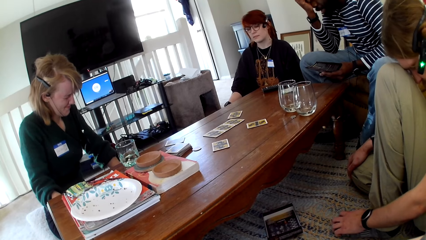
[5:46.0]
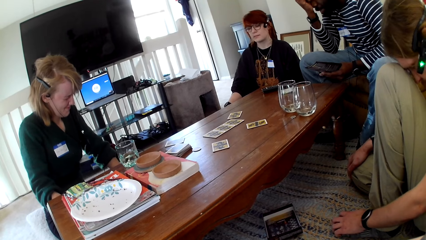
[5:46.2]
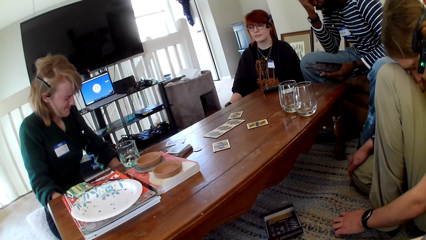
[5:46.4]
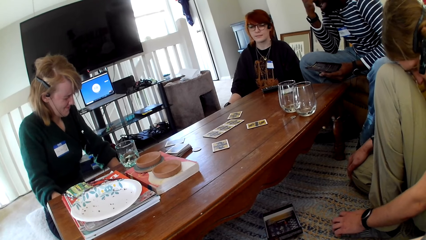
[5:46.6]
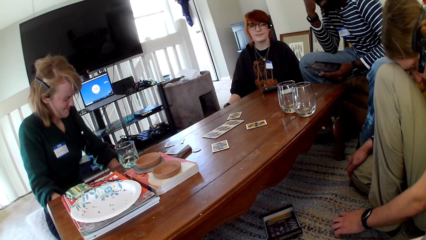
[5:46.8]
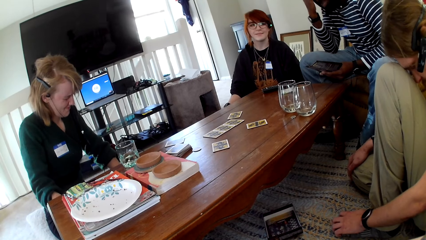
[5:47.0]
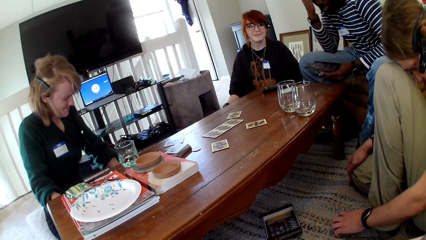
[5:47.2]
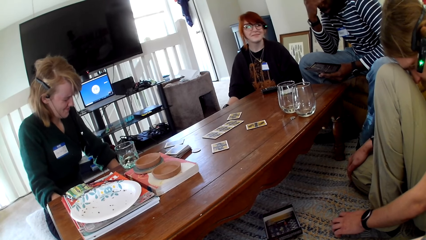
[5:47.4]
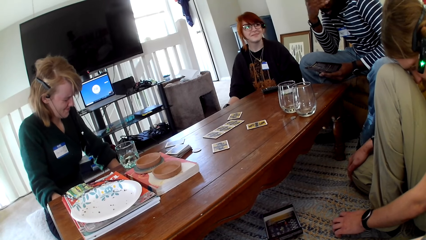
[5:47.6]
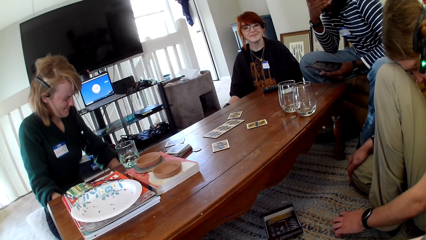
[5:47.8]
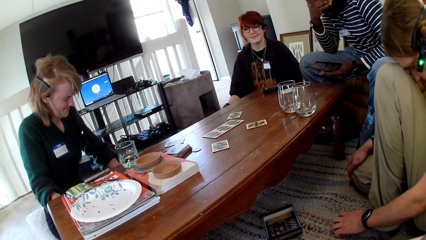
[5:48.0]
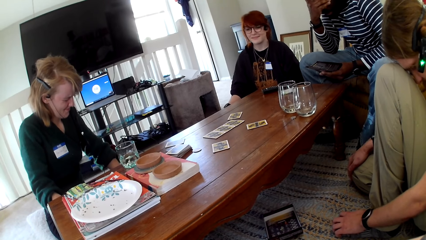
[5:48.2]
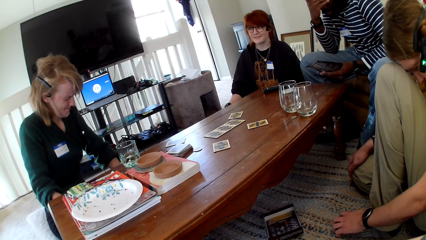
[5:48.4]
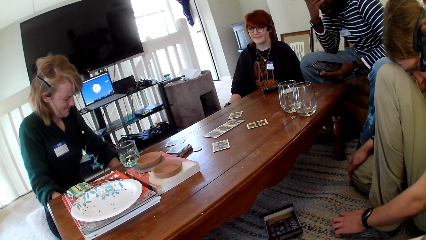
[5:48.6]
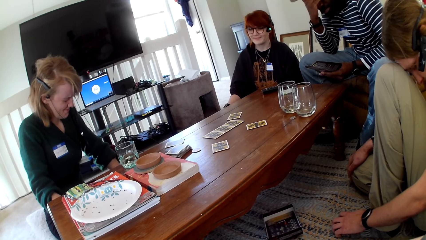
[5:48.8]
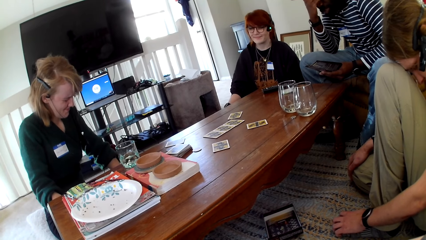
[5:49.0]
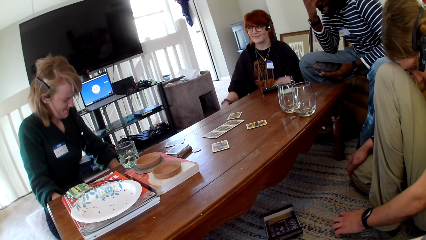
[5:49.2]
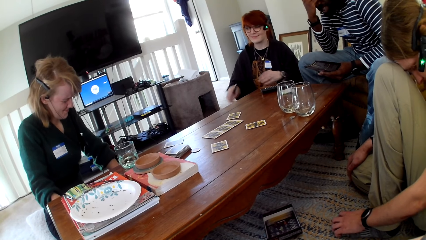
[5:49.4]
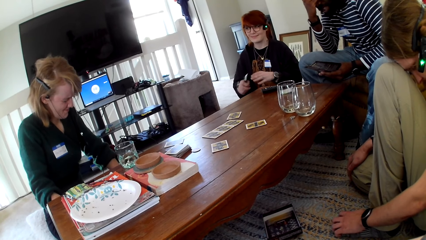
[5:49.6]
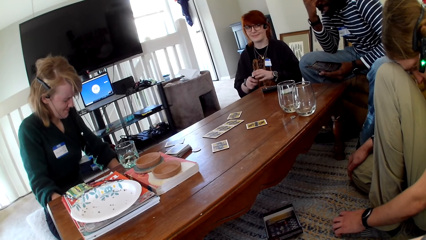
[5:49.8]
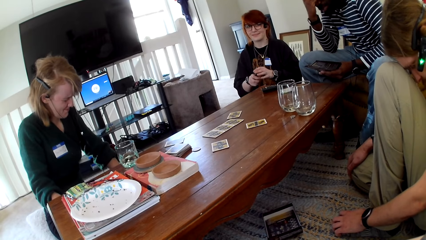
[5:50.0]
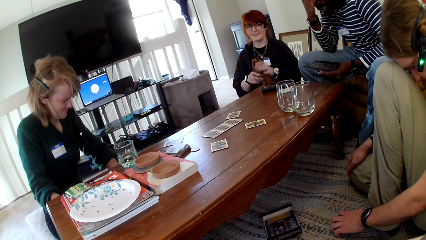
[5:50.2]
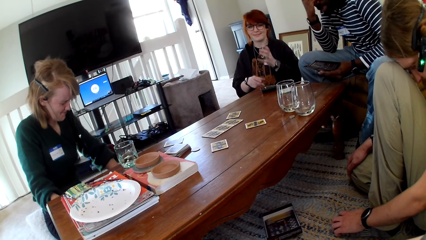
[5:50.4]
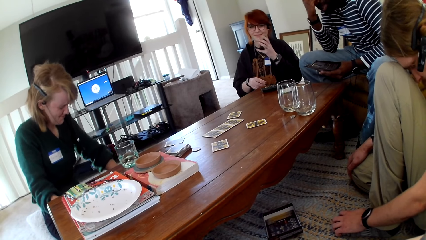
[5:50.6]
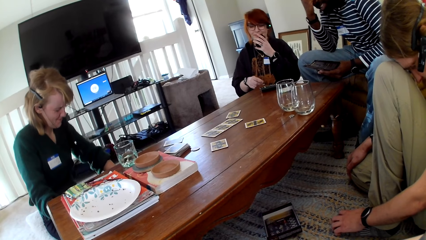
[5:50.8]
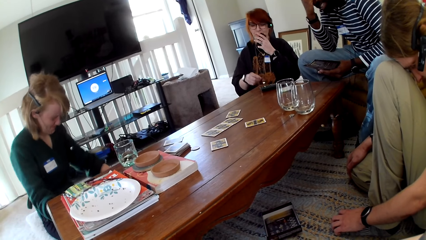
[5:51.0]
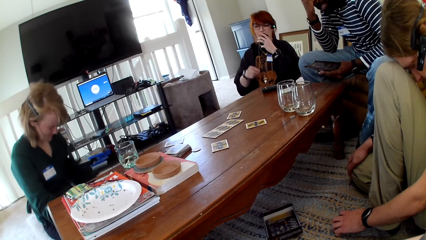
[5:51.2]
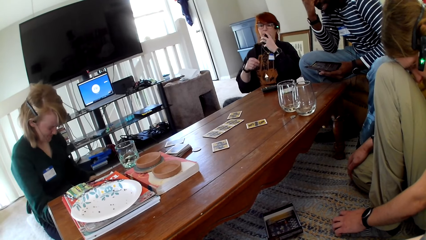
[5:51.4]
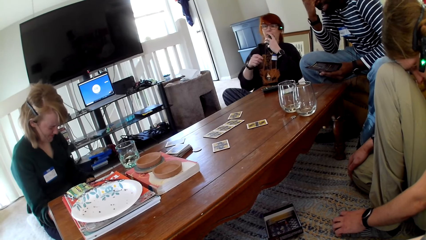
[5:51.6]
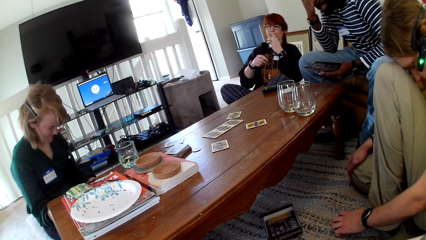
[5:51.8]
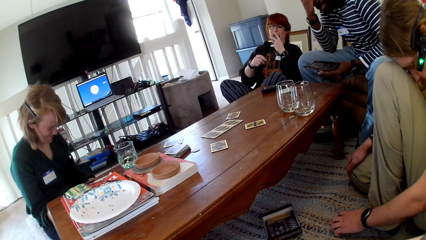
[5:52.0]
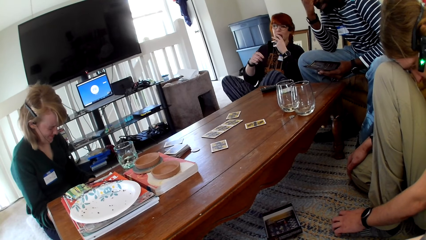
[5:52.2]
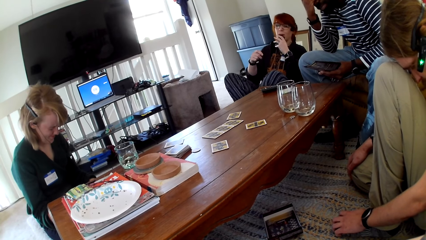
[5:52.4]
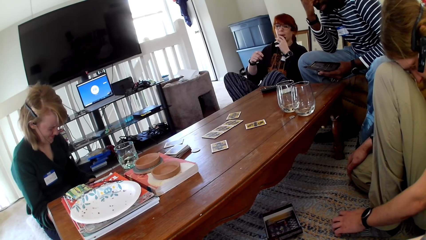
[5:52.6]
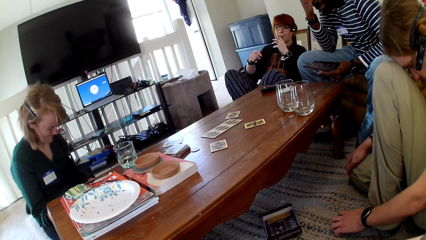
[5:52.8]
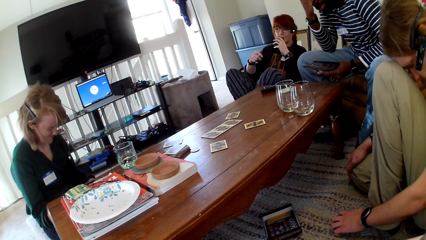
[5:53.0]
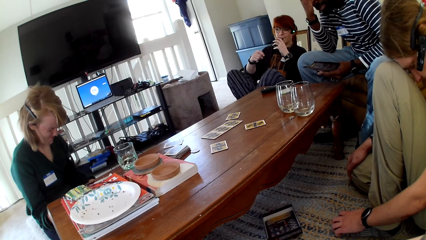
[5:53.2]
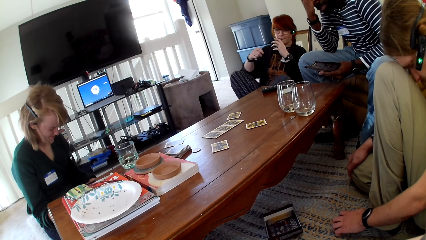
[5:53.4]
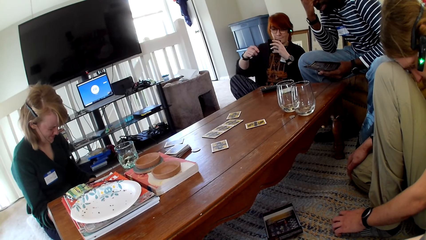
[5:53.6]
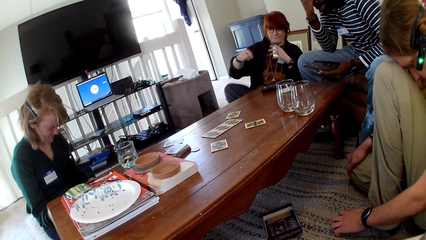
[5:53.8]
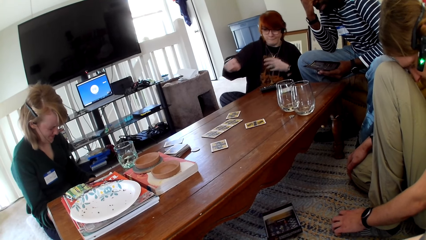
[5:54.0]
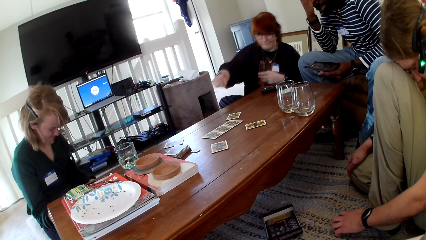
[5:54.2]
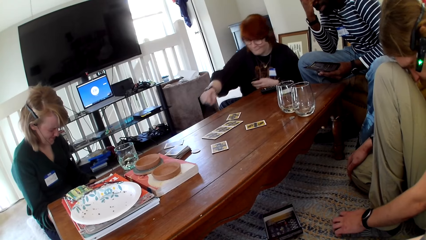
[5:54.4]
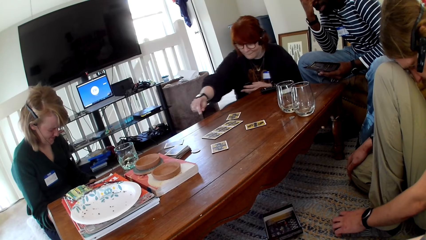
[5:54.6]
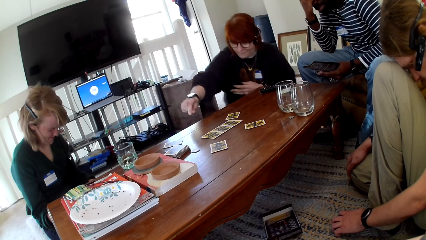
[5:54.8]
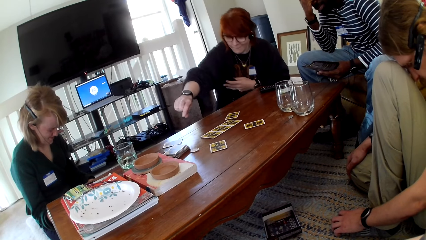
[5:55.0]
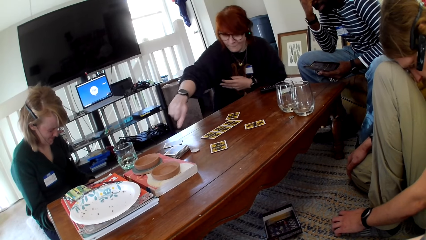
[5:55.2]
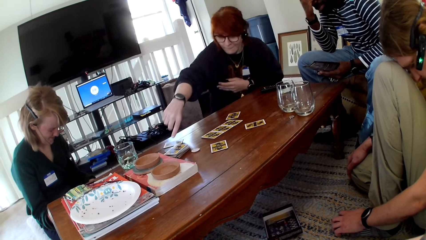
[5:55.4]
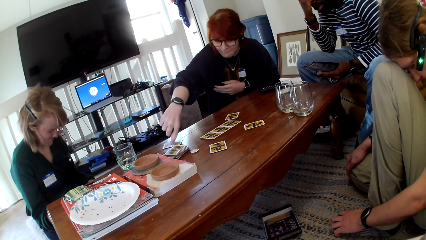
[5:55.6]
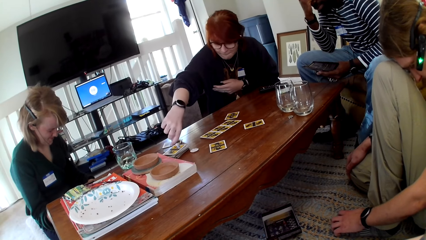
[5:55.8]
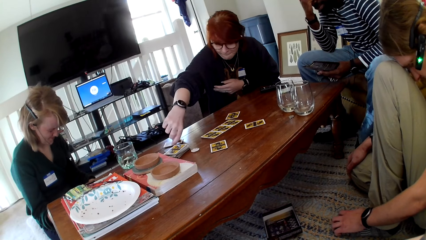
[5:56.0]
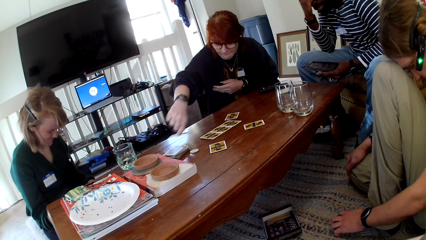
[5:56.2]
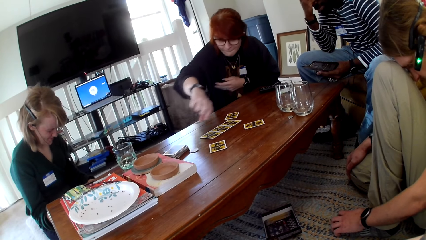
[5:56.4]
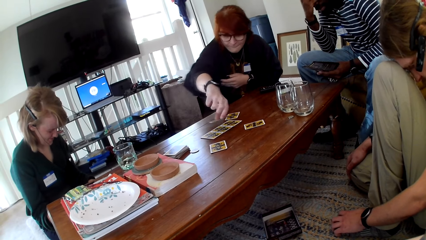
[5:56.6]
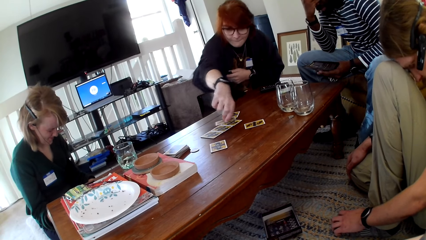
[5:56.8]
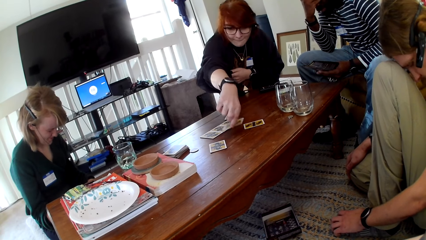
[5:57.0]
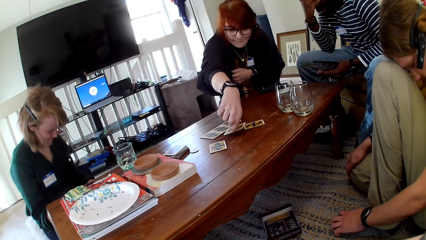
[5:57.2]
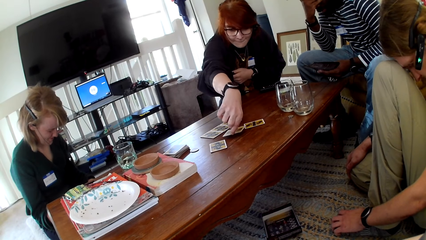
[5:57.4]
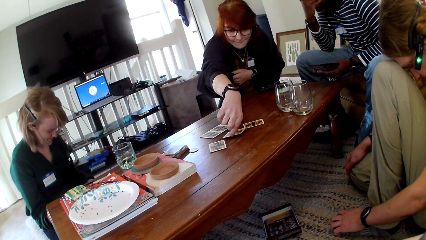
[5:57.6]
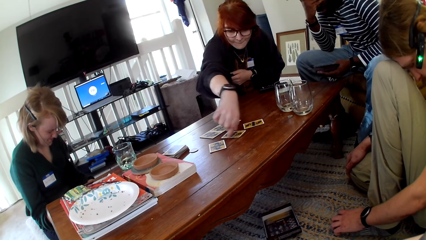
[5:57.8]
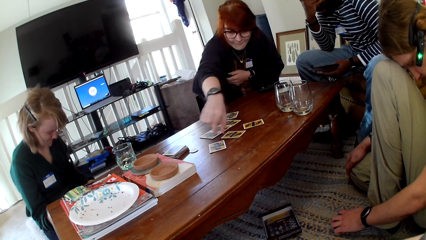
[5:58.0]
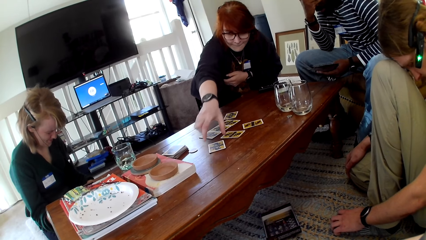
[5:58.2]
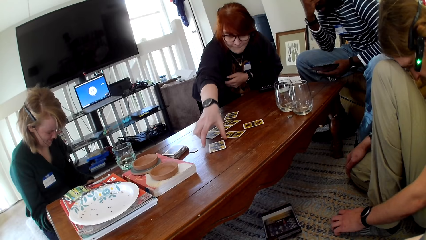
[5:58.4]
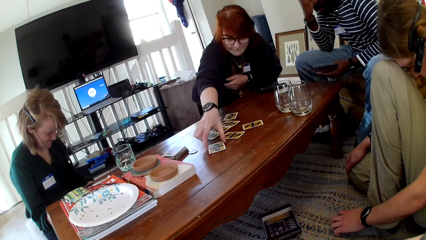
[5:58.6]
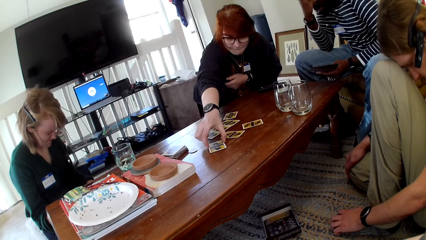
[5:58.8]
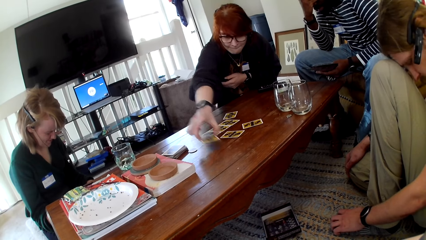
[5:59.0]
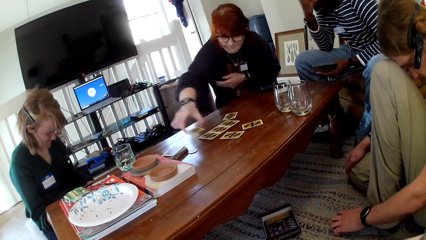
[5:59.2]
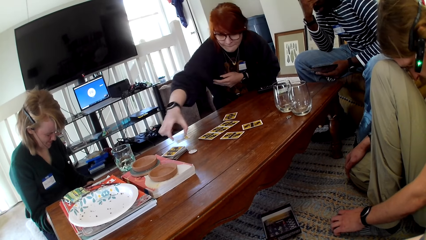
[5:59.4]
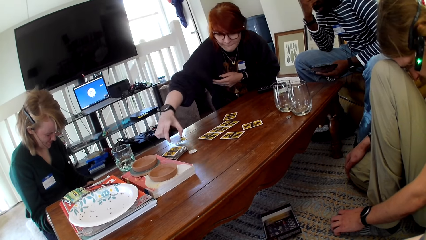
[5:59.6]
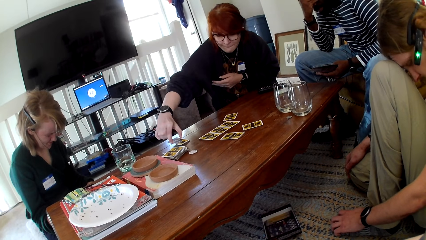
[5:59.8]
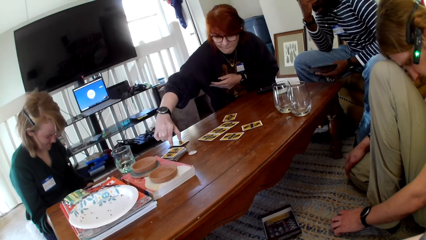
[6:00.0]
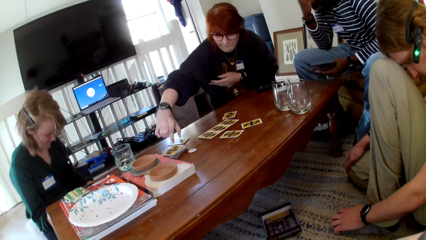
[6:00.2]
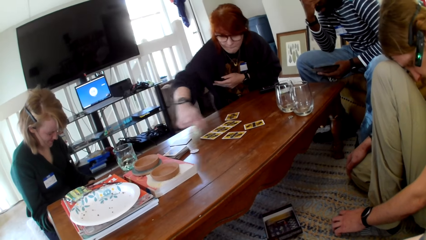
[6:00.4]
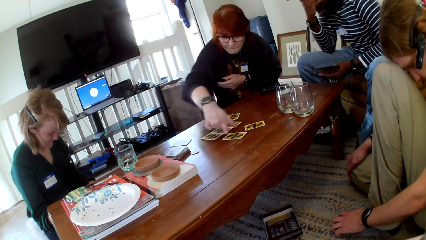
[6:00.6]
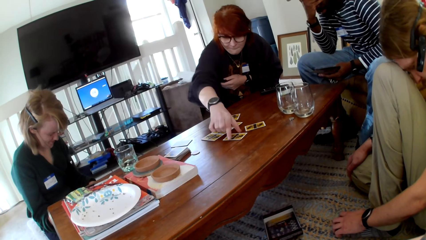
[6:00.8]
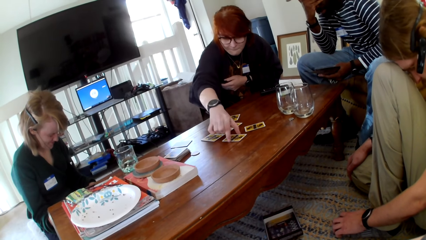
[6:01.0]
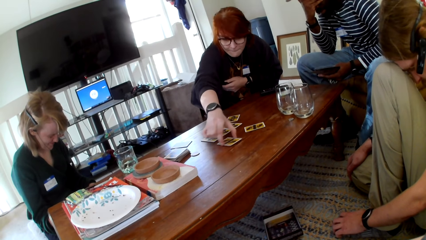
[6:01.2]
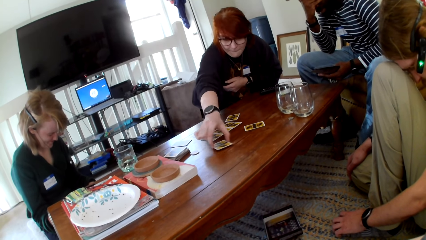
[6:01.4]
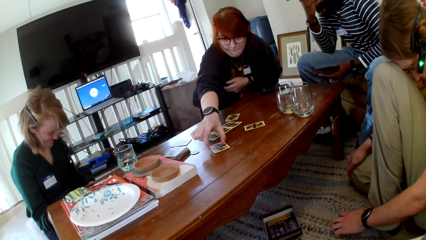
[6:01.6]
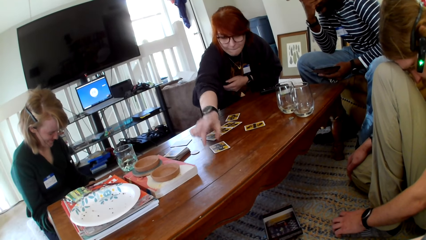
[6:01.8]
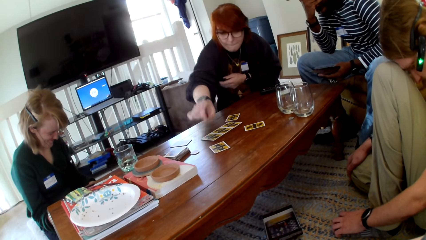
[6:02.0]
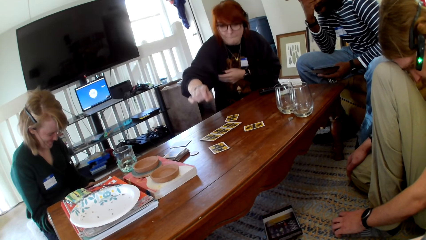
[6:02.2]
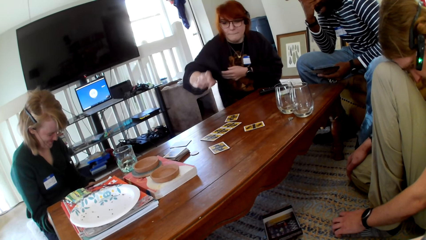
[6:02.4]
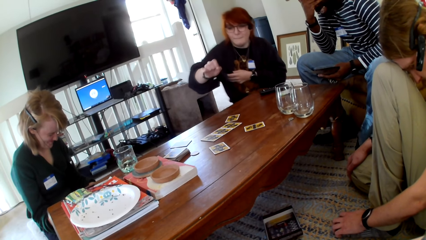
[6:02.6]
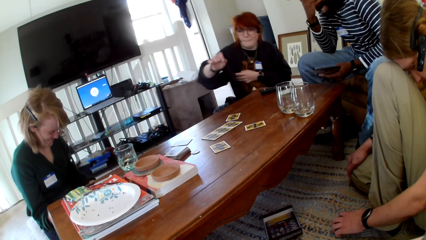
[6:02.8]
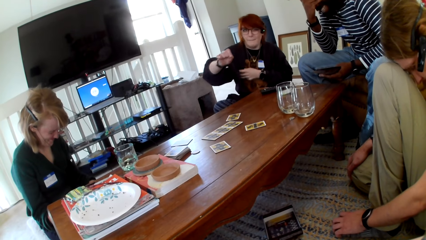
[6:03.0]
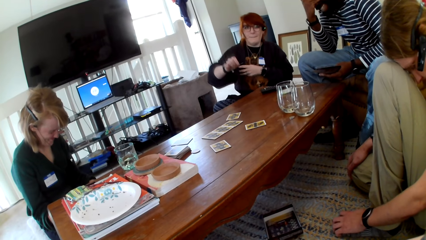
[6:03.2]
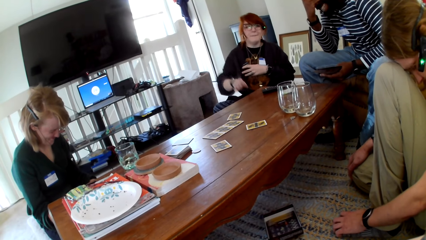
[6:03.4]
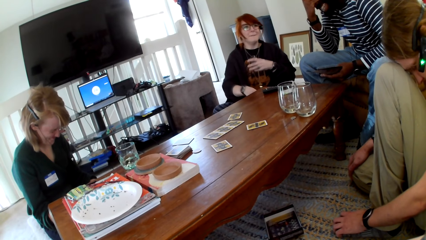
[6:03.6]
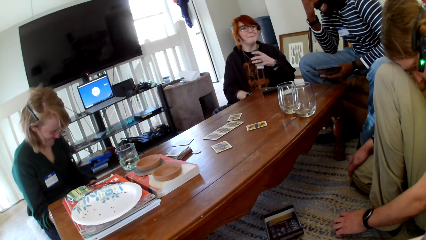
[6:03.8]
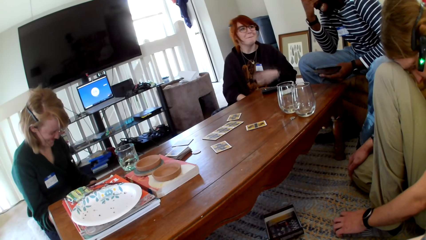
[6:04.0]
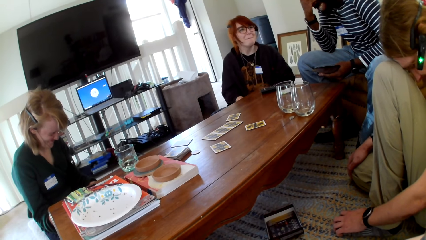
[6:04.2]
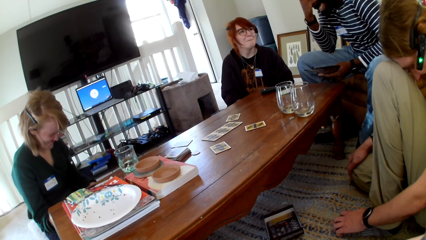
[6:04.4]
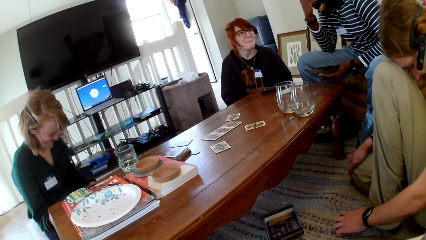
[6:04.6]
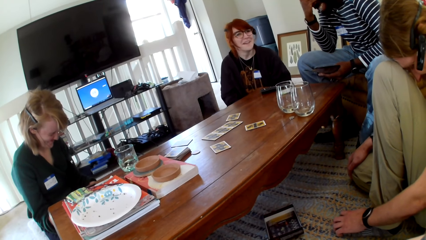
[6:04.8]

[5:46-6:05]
A woman switches the vape to the other hand. The woman touches a phone and smokes the vape. The woman touches a card and picks up the card. The woman puts the card on the table, picks up a card, puts the card on the table, picks up a card, puts the card on the table and sits on the chair.
